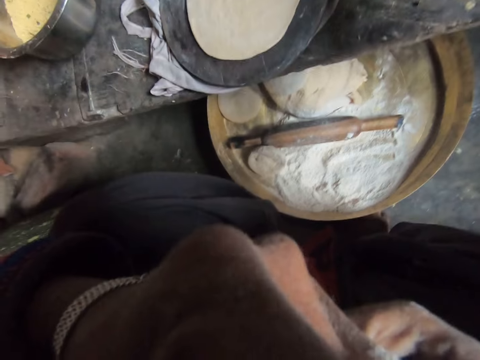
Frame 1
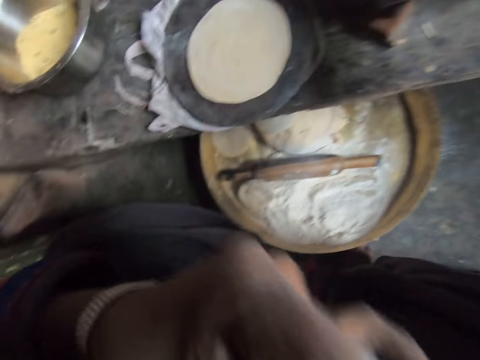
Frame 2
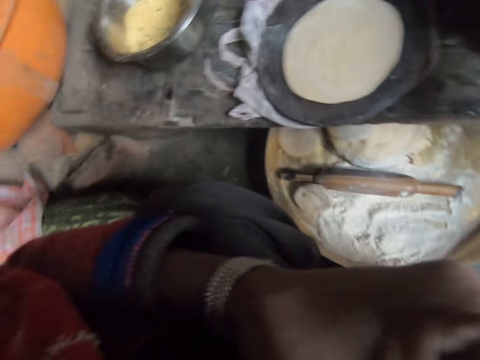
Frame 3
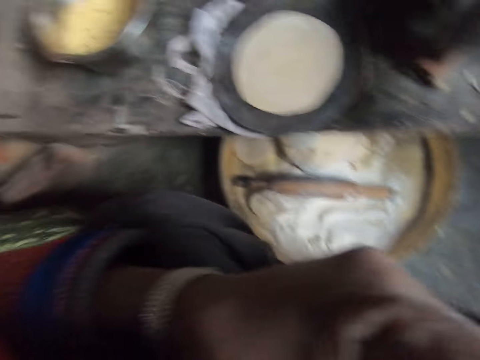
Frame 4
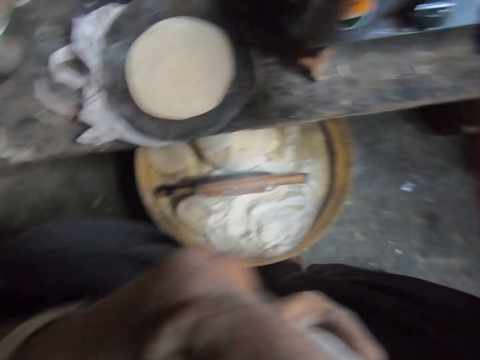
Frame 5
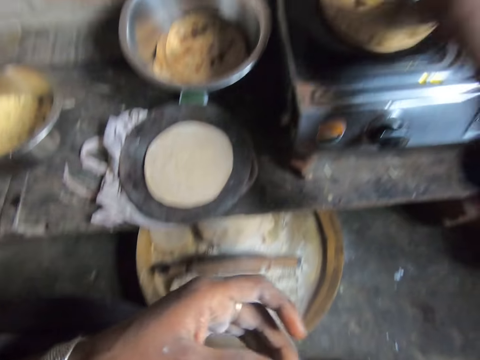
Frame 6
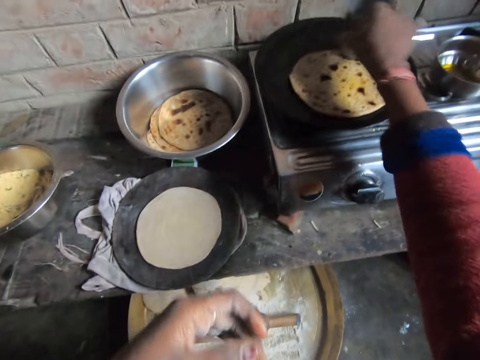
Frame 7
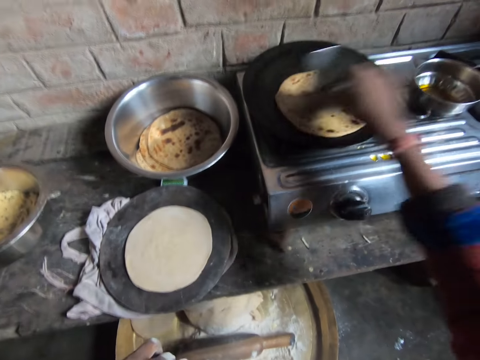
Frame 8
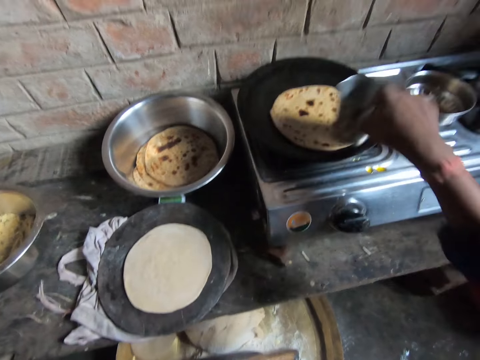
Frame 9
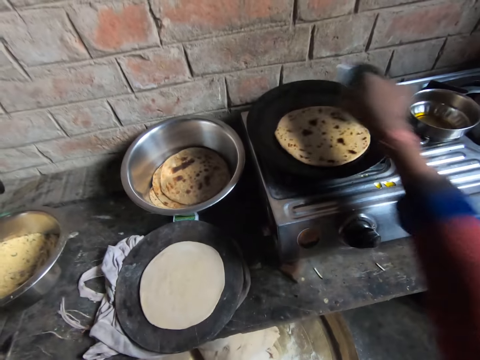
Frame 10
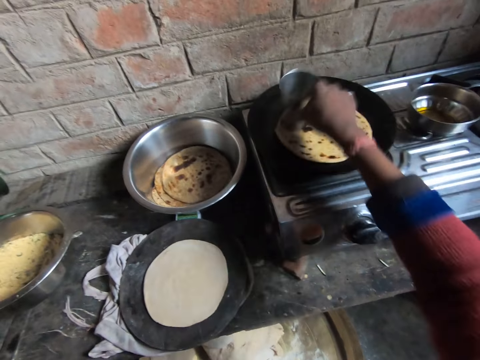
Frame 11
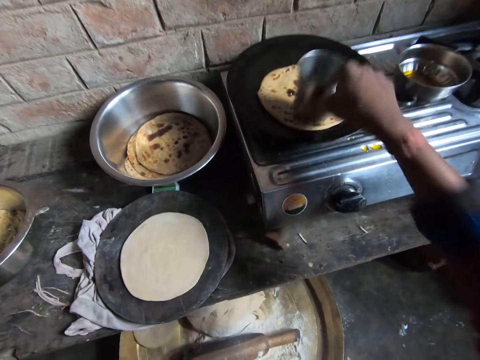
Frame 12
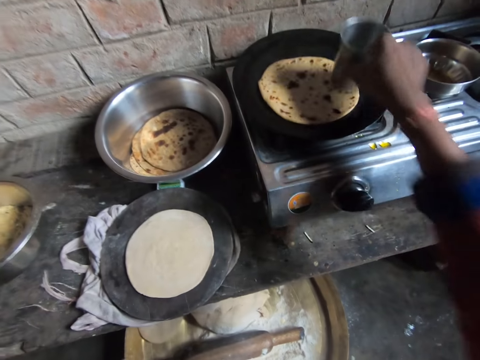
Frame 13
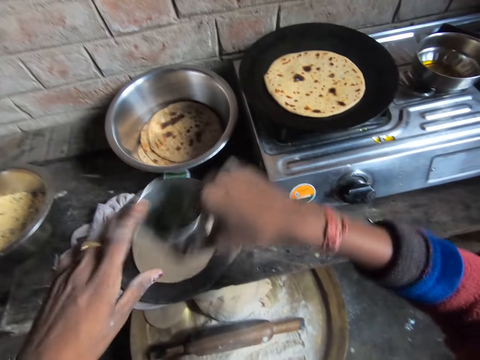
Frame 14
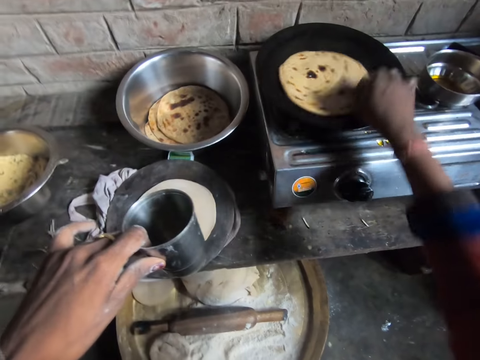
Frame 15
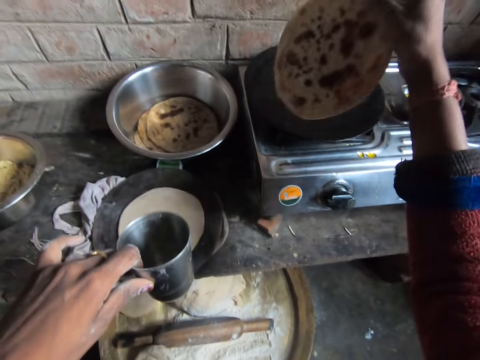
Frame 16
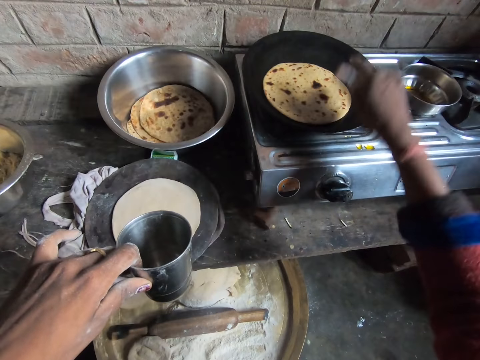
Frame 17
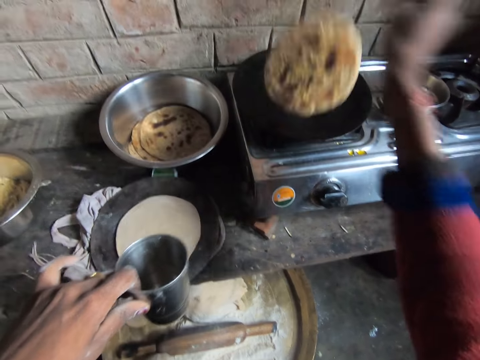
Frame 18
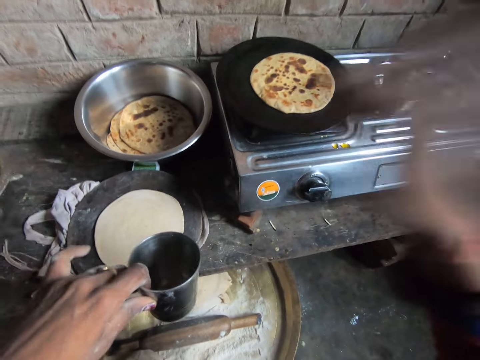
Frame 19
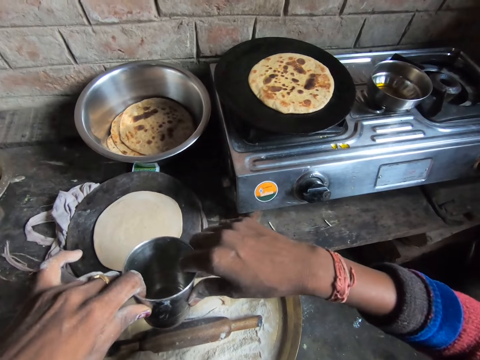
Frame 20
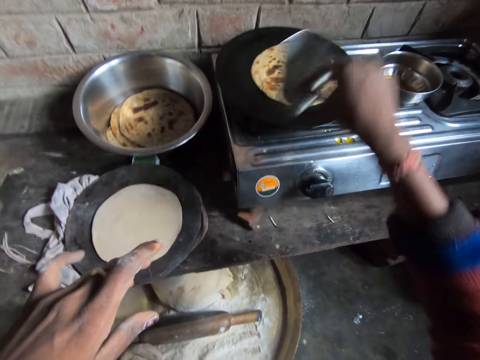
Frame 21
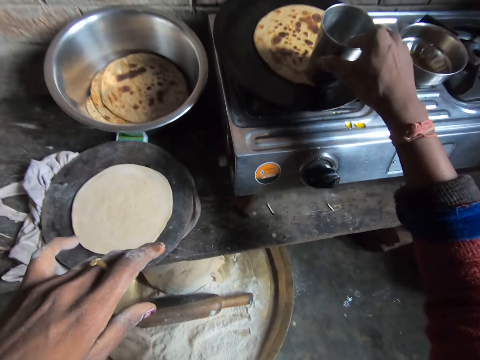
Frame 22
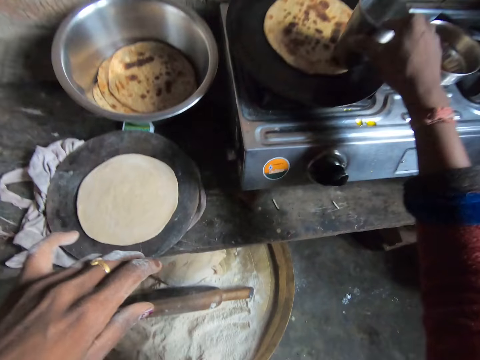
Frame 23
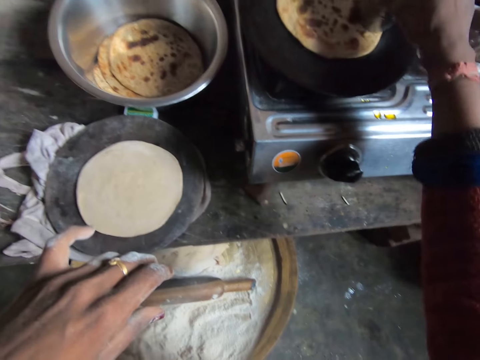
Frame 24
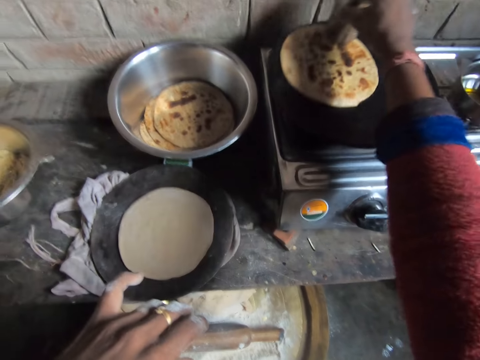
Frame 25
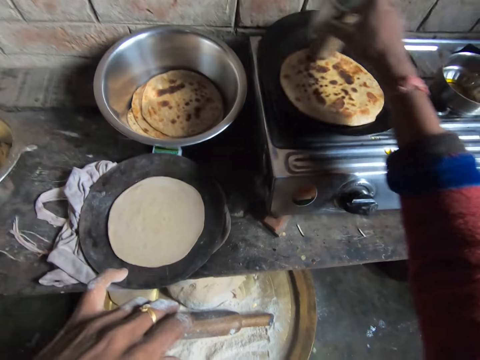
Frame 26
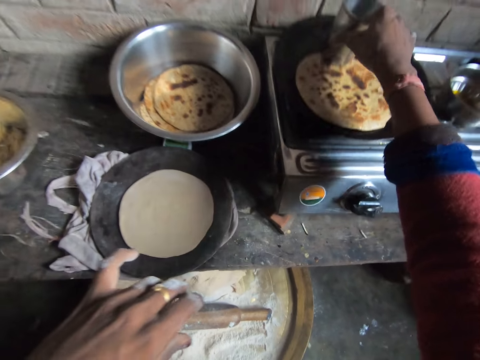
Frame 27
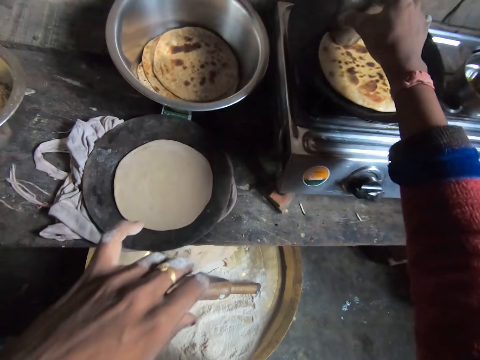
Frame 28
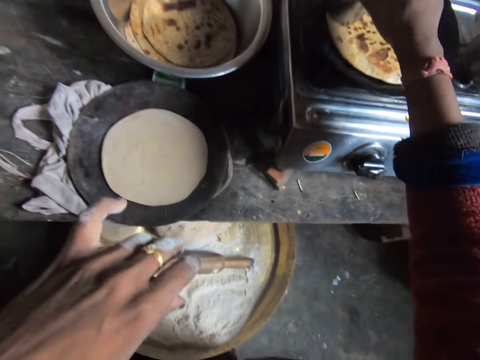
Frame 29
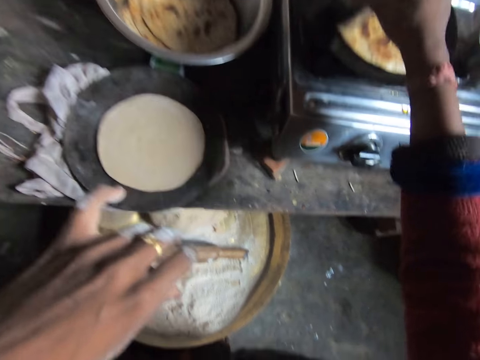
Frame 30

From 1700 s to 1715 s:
The camera wearer wipes the face area. She moves the cup to her left hand. She adjusts the chapati bread on the pan. She flips the chapati bread in the pan. She holds the cup with her right hand. She places the bottom of the cup on the chapati bread.

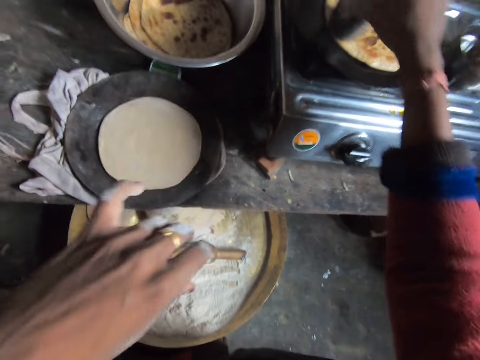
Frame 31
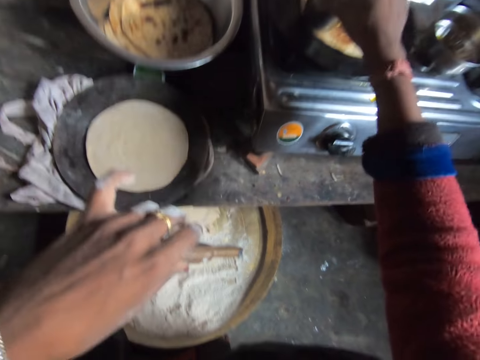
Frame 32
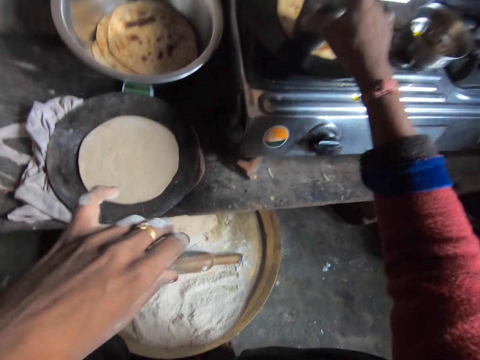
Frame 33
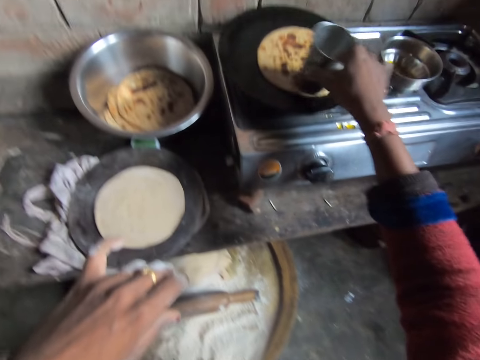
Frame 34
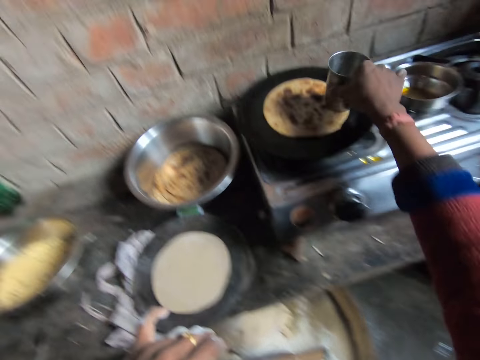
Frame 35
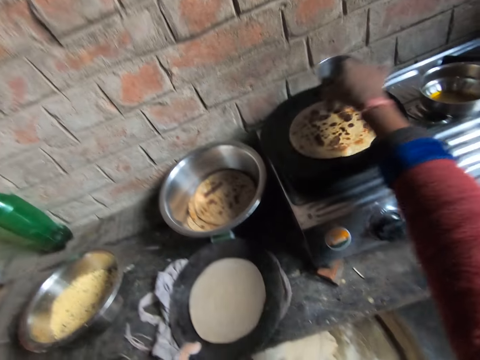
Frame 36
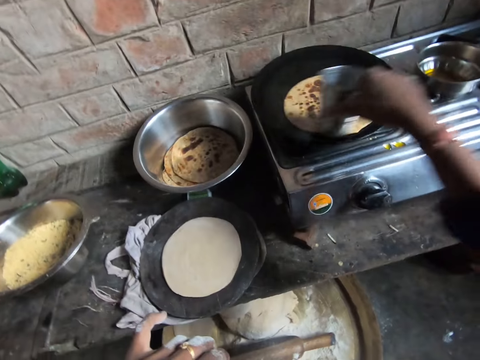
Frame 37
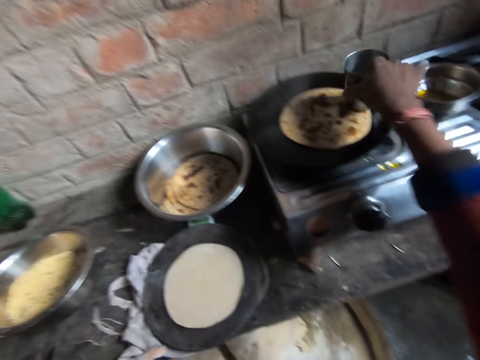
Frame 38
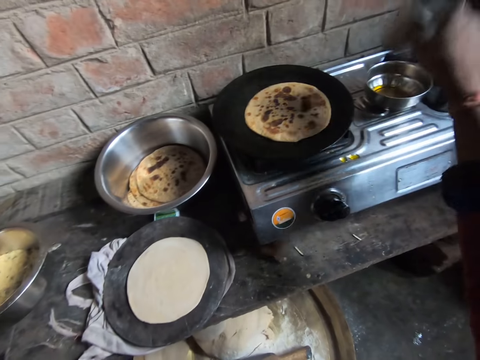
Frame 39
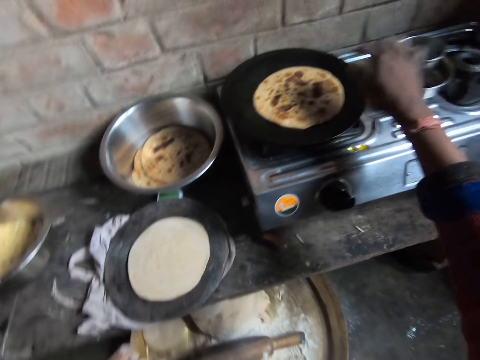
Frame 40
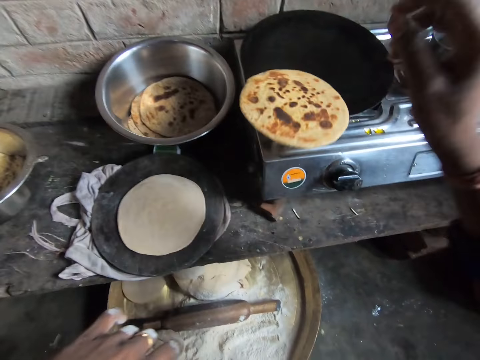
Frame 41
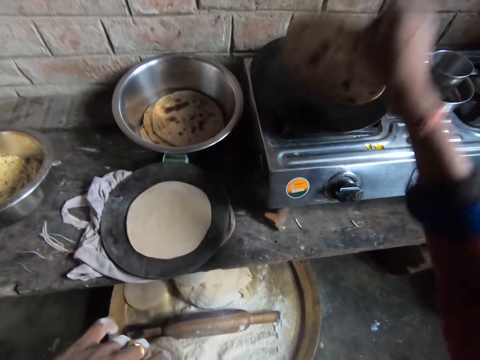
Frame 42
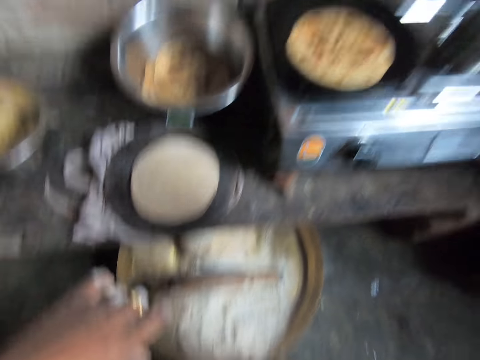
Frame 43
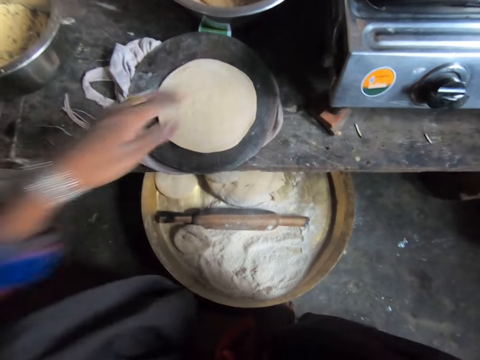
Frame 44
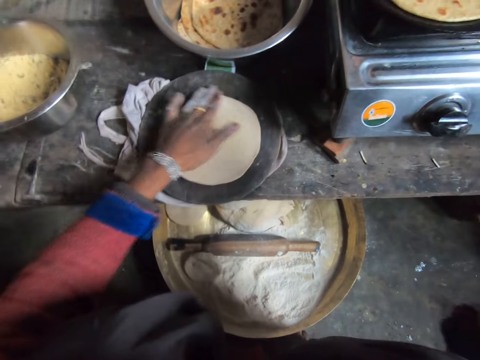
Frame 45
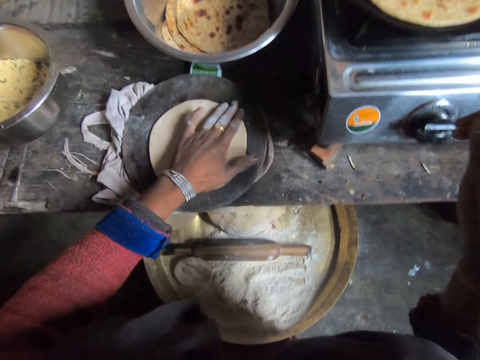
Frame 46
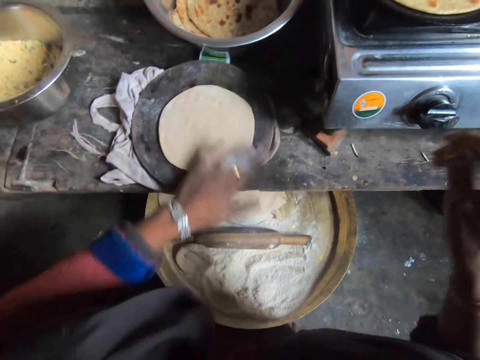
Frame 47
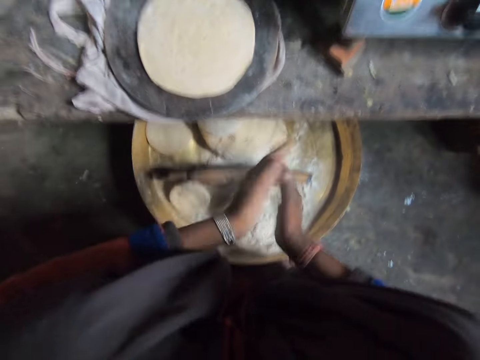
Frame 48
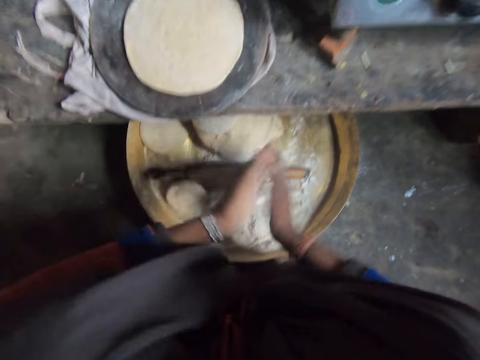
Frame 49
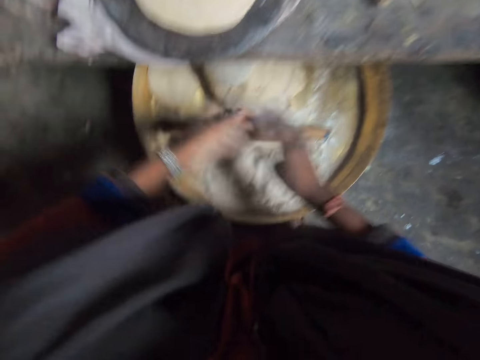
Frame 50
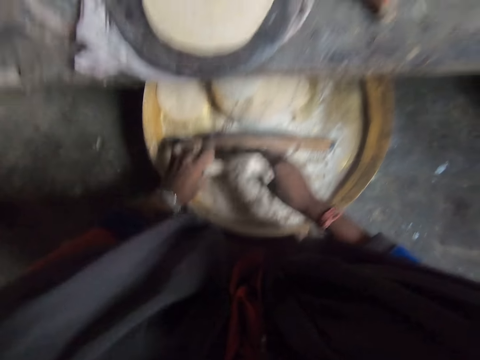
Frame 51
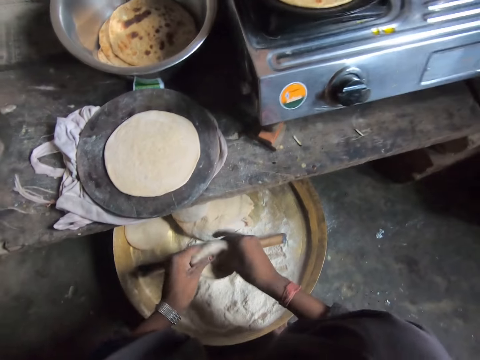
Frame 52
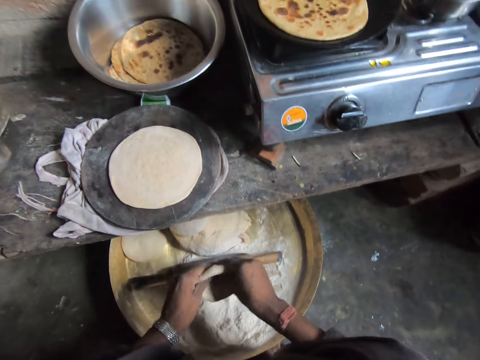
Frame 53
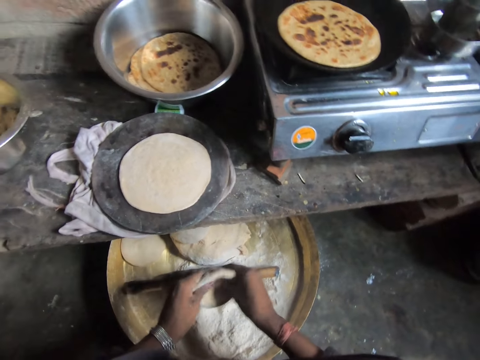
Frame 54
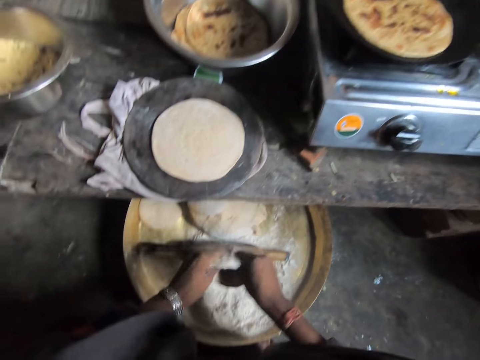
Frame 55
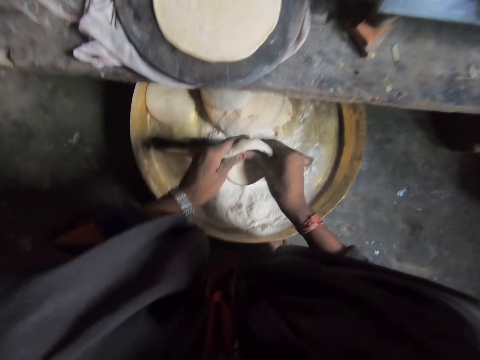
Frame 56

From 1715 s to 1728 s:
The camera wearer drops the cup in a plate of oil. She adjusts the chapati bread on the pan. She flips the chapati bread in the pan. She touches the dough on the cutting board. She claps her hands. She wipes off the hands. She takes a dough with her left hand. She kneads the dough. She prepares the dough.
